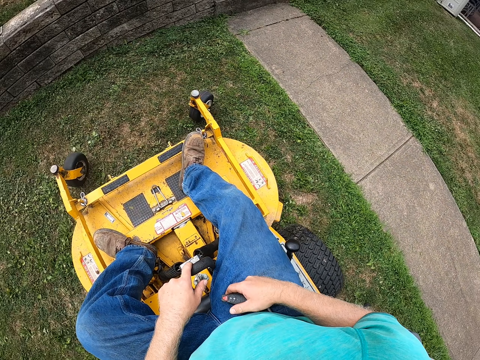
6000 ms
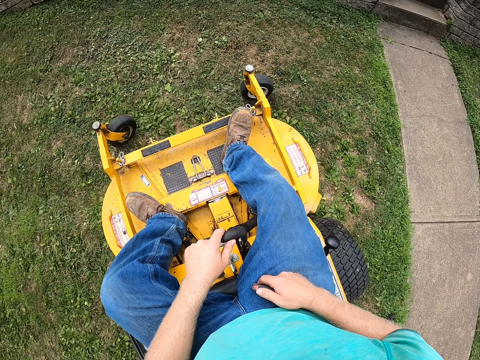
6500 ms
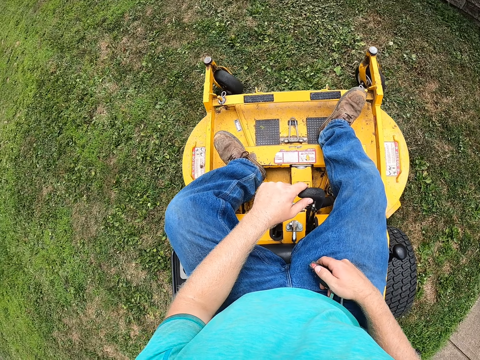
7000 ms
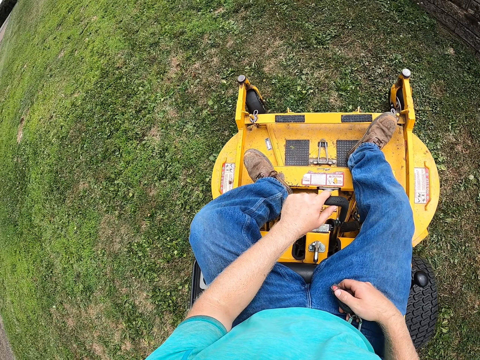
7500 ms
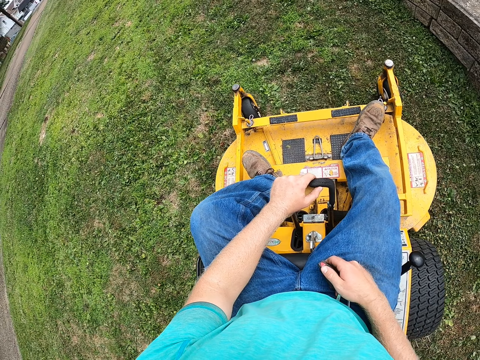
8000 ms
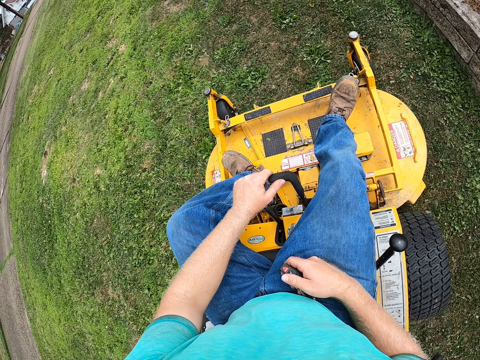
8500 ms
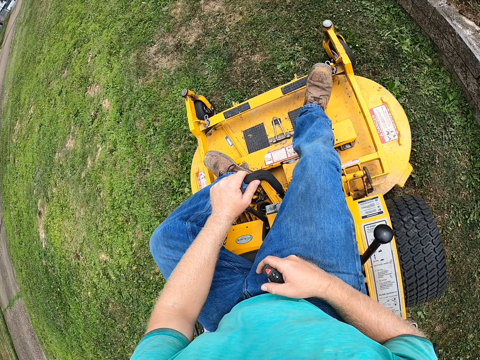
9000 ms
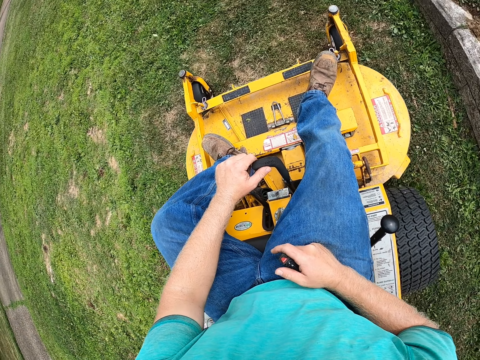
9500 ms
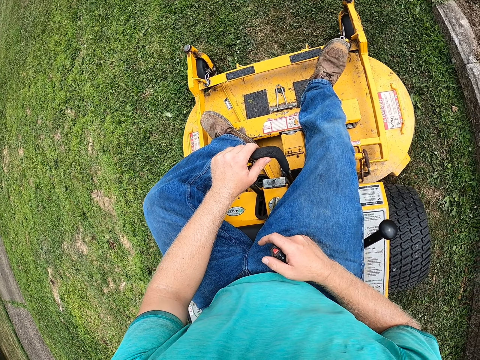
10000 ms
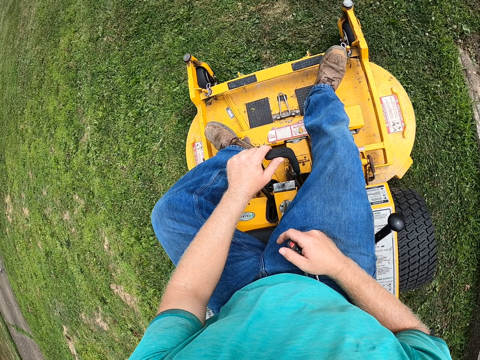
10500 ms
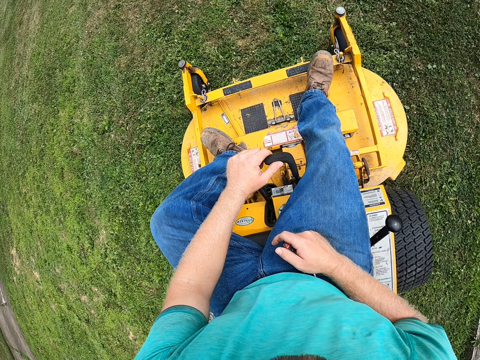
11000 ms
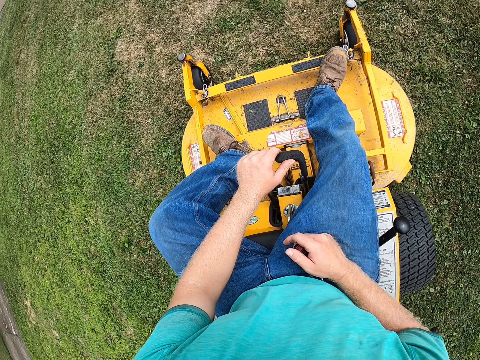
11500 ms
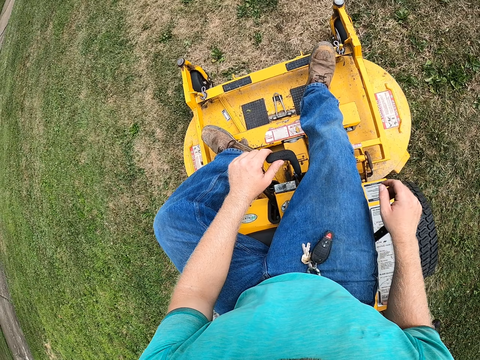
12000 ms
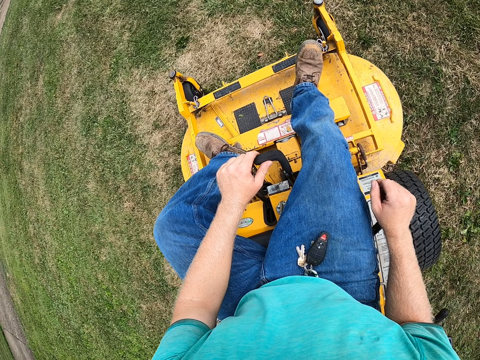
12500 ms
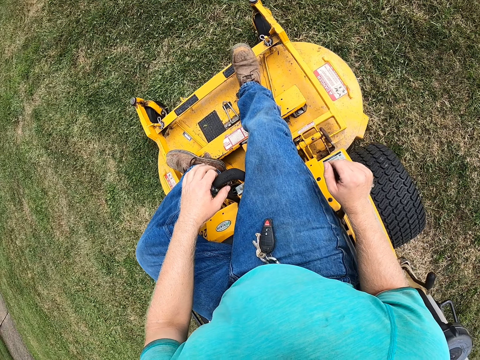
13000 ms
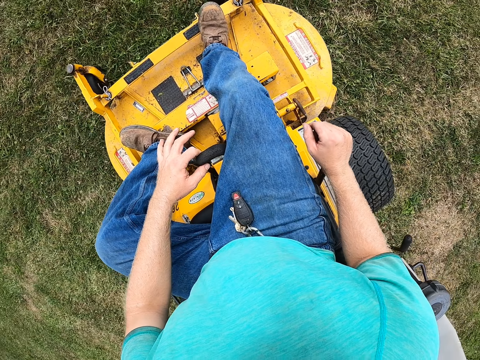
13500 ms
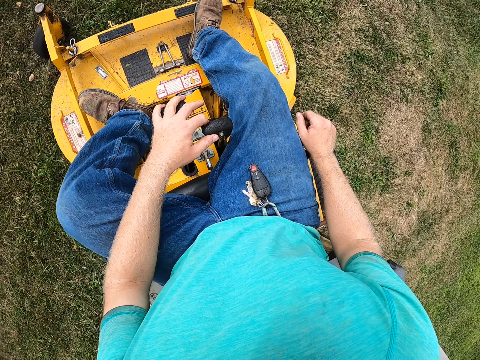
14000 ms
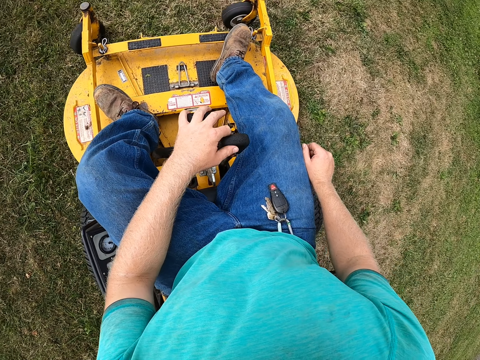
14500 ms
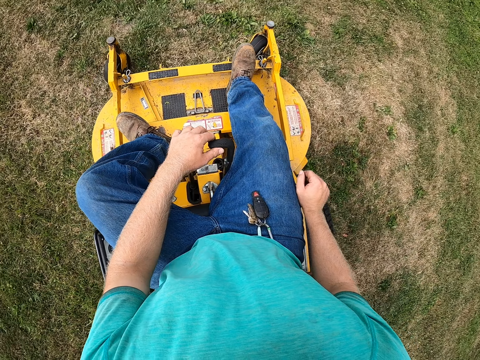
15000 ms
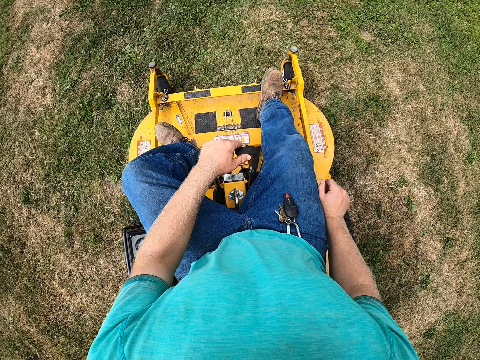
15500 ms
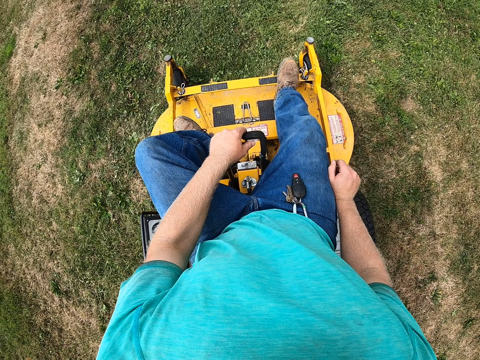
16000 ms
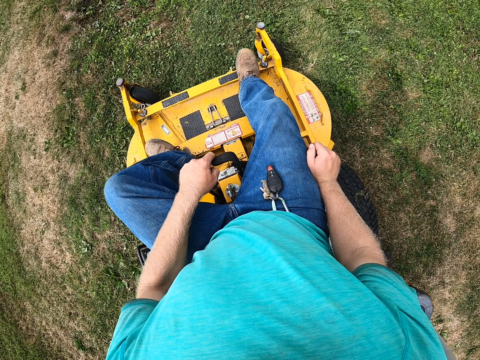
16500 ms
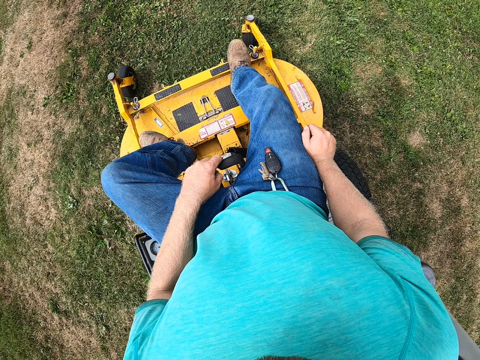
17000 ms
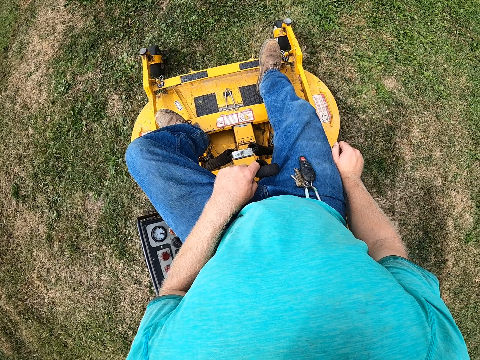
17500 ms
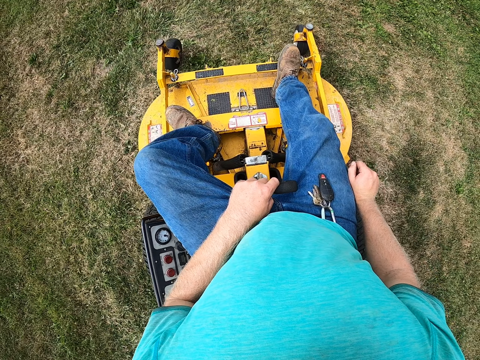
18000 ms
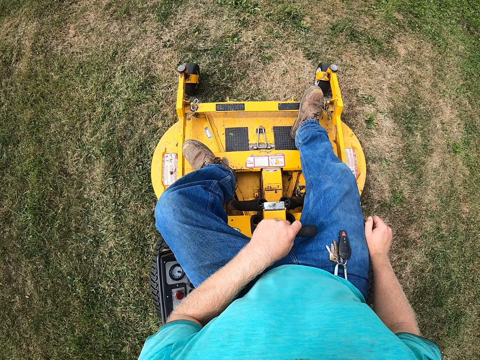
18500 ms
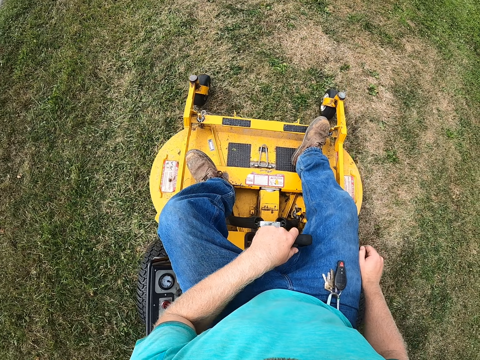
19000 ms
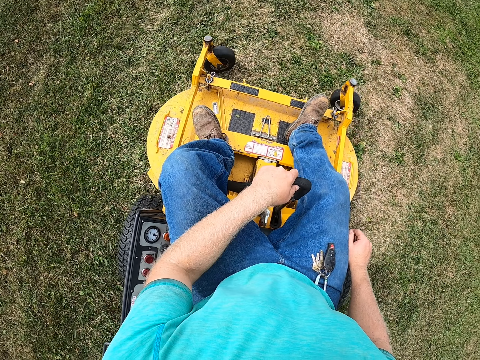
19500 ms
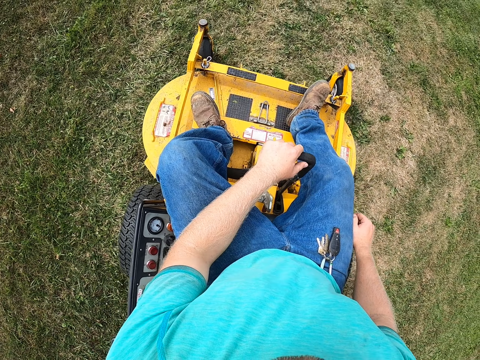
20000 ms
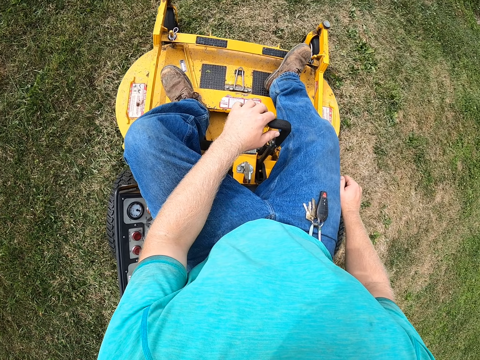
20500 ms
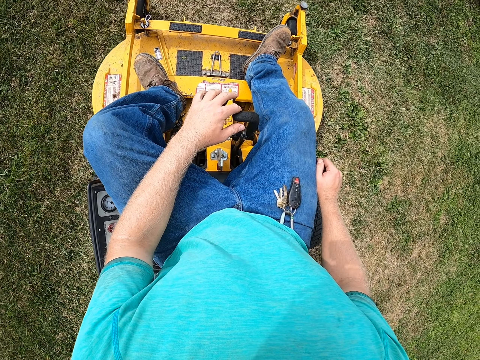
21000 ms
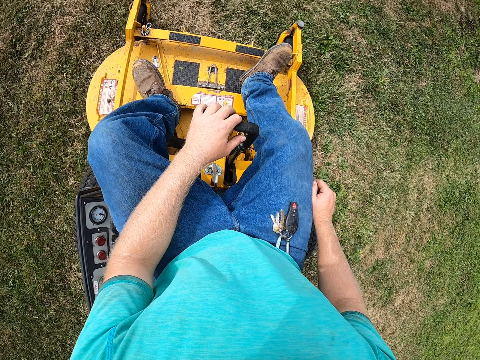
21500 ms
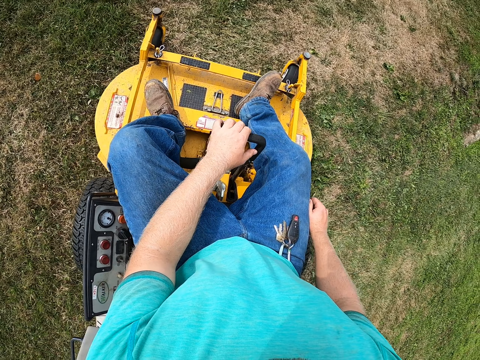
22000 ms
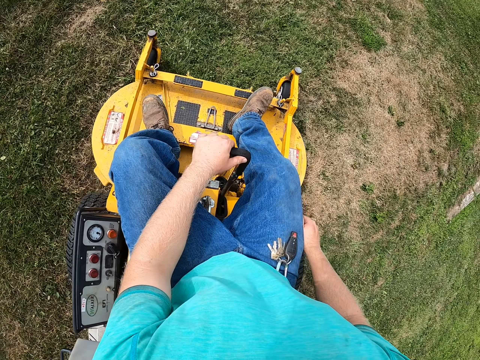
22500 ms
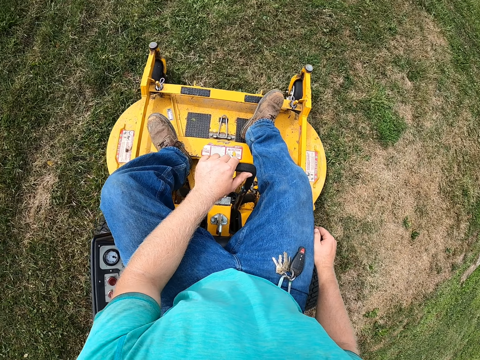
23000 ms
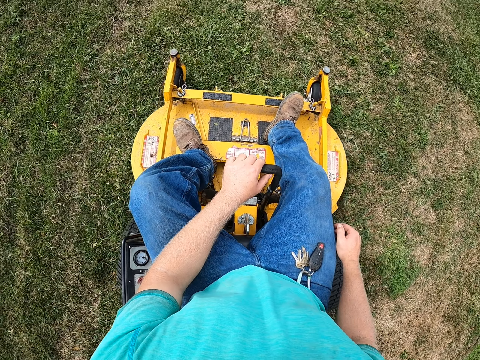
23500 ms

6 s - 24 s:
The camera wearer holds the gear with his right hand. He moves the mower backwards and moves the mower forward.

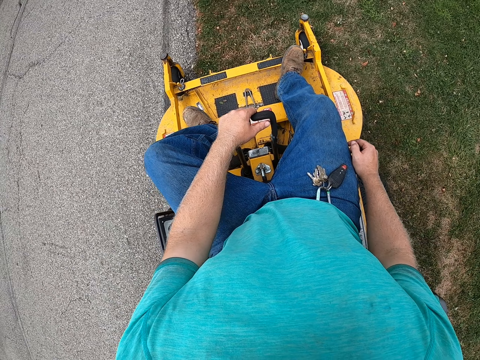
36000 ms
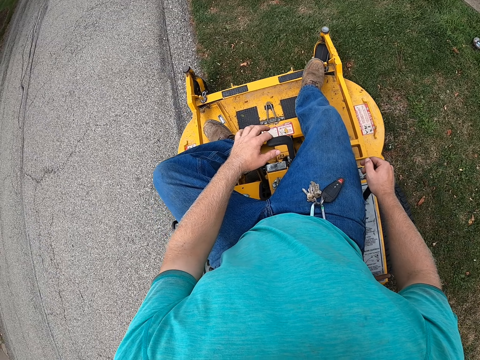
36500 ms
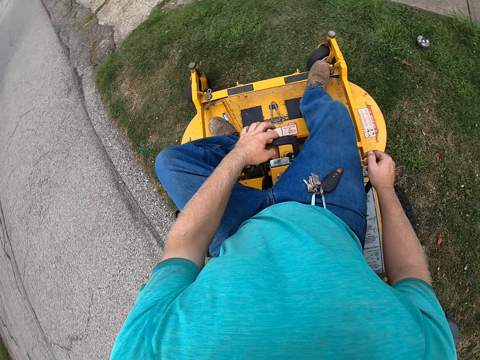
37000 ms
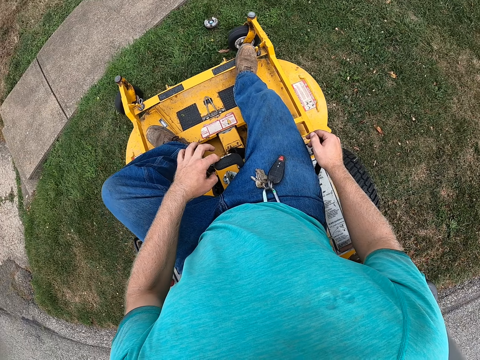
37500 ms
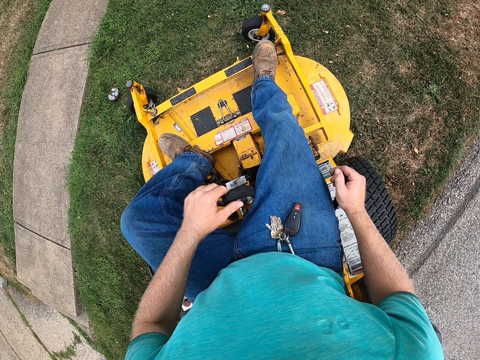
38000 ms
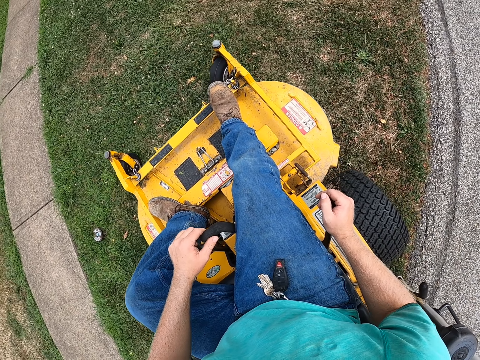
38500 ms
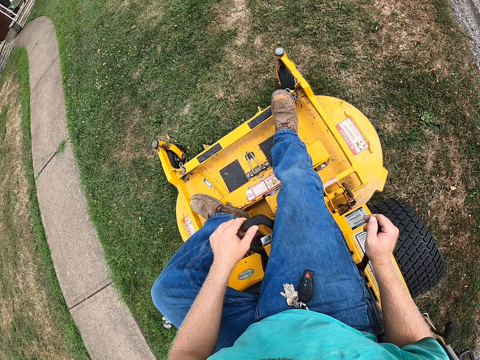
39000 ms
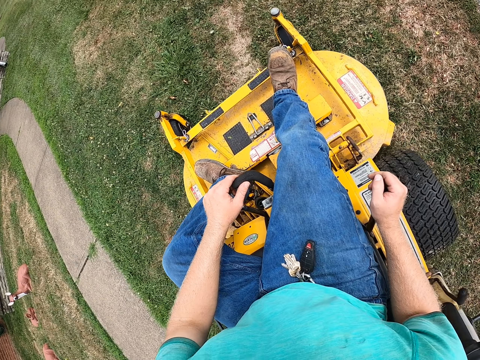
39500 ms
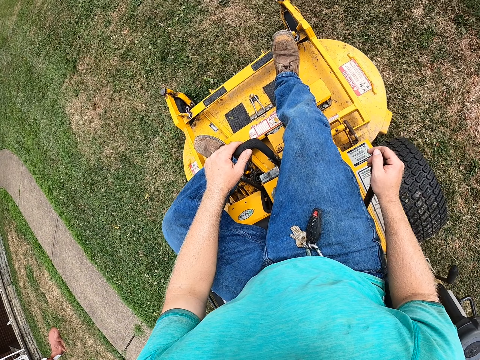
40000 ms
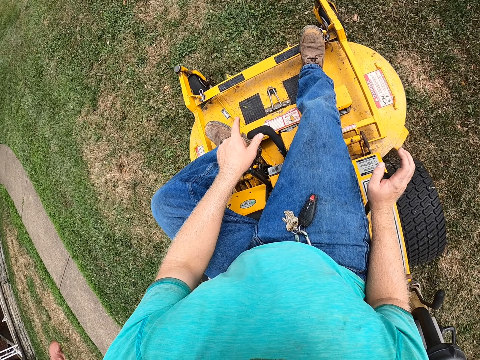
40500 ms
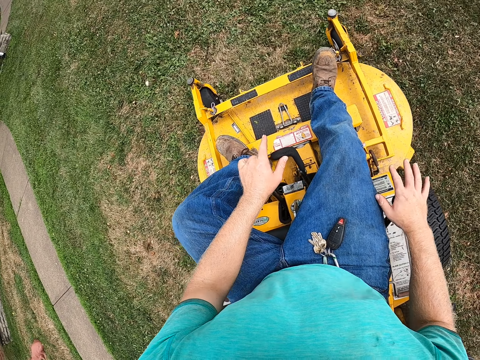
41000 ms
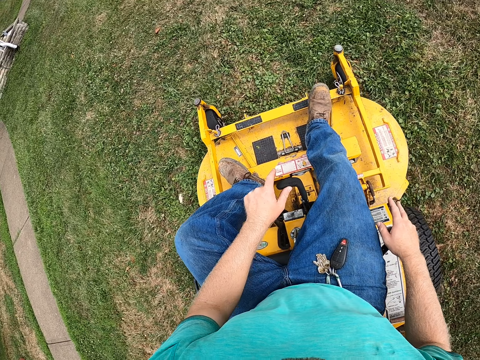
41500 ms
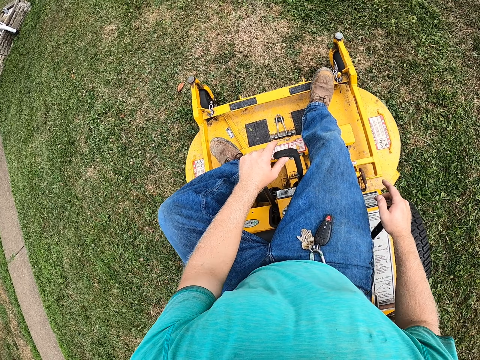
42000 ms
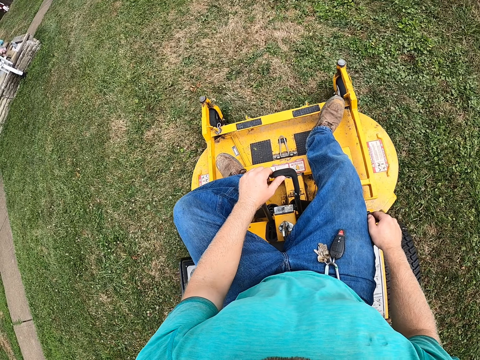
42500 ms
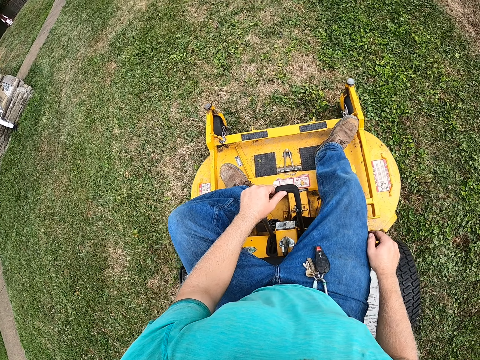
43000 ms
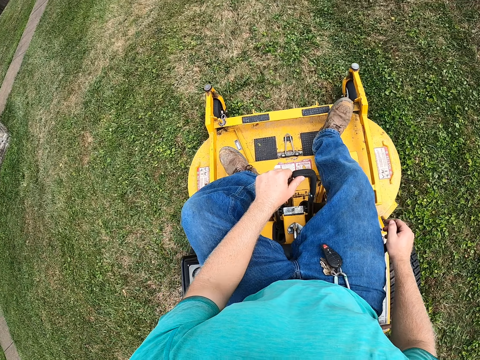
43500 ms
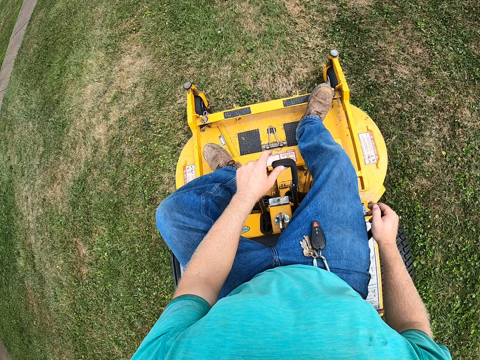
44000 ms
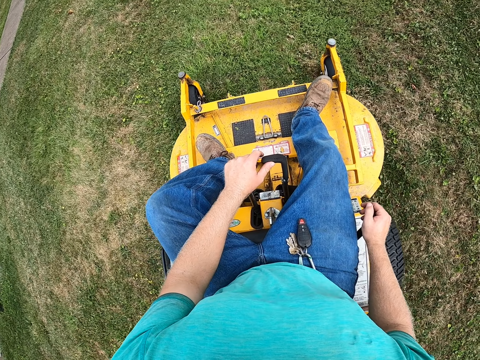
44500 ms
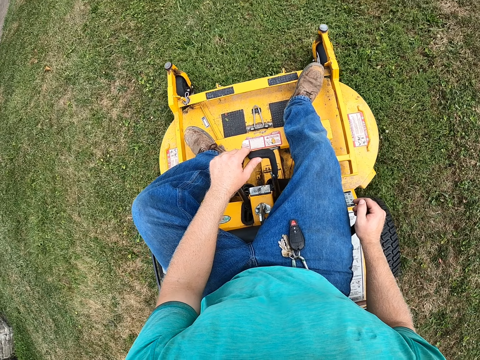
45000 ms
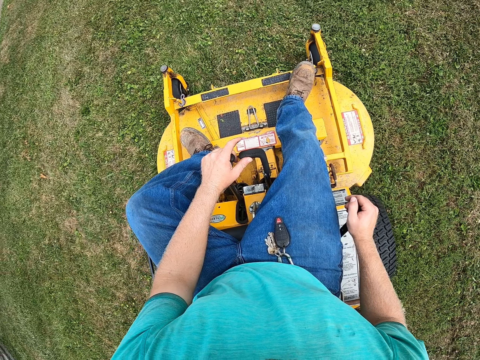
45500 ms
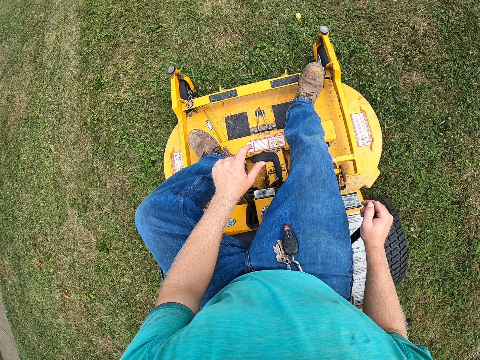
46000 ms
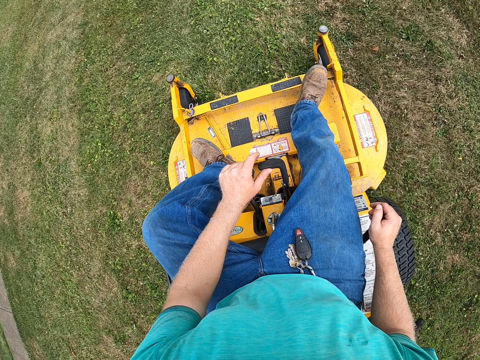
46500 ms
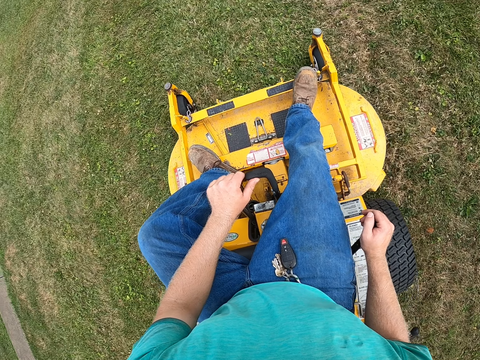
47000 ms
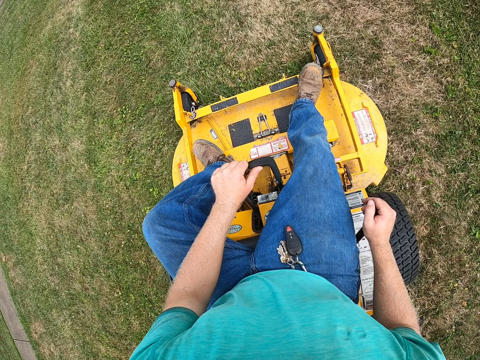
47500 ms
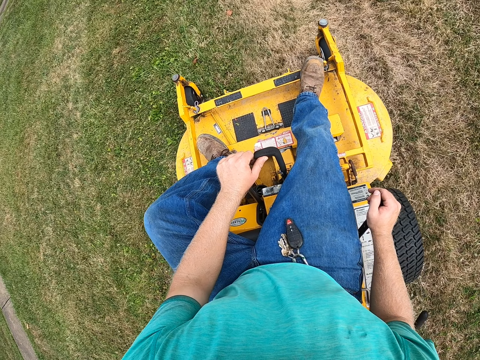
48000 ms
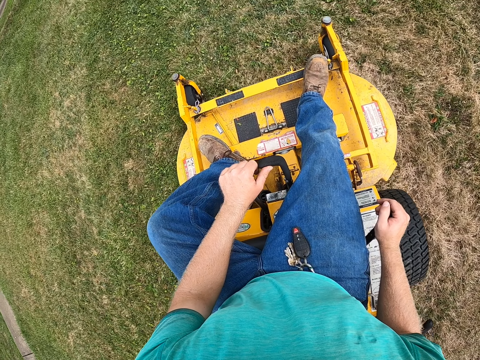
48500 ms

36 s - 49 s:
The camera wearer turns the mower and moves the mower forward.
